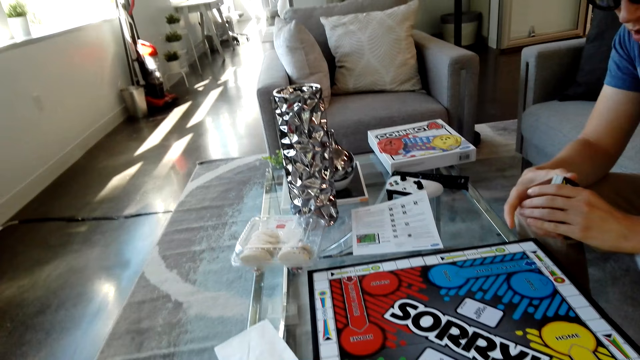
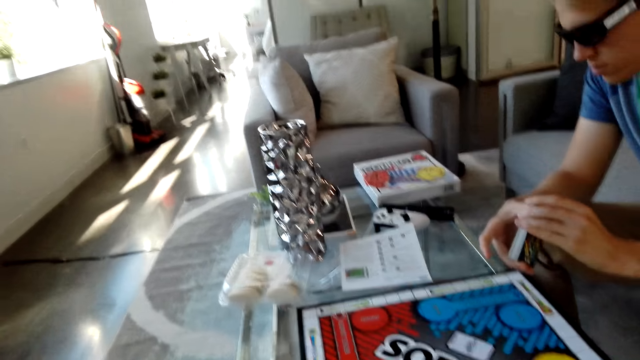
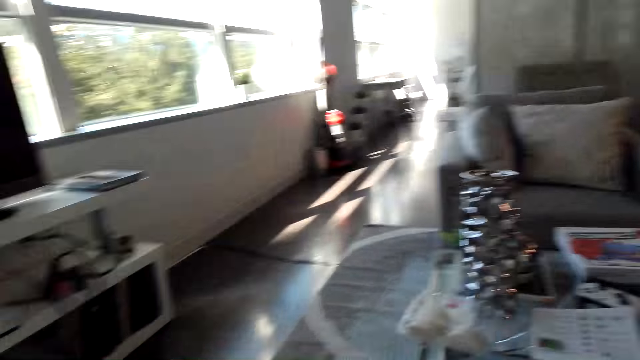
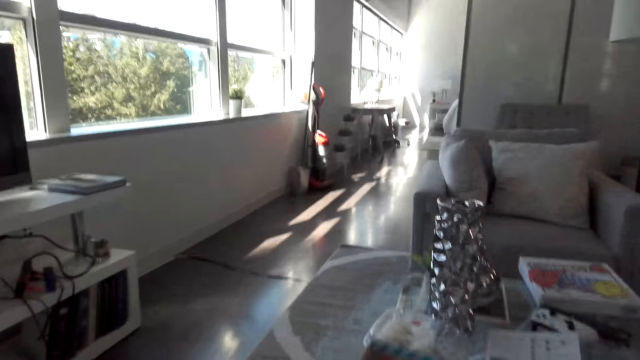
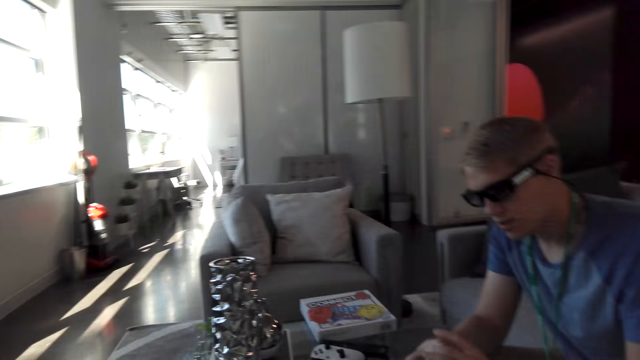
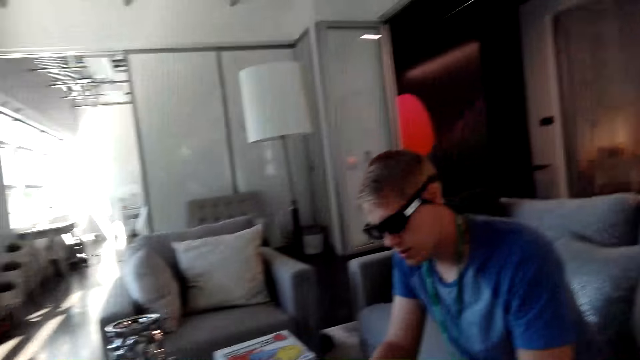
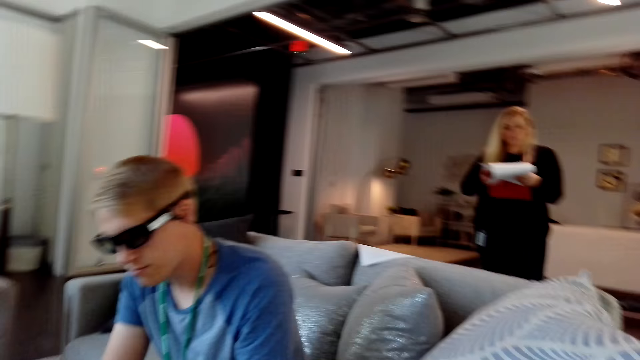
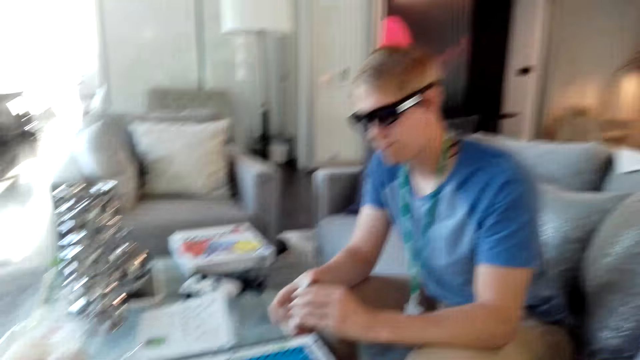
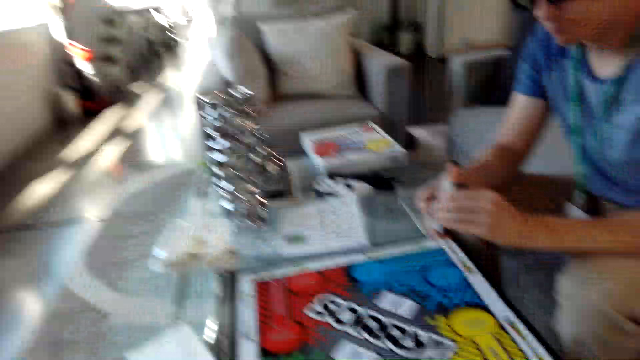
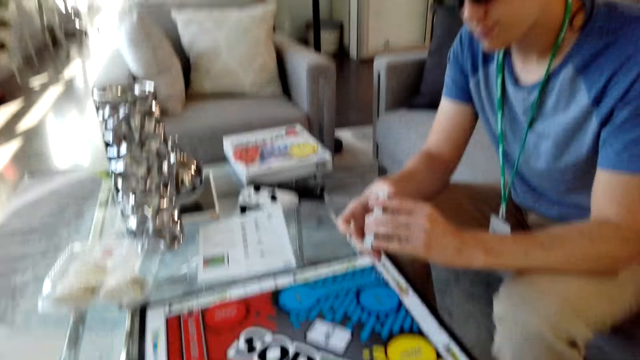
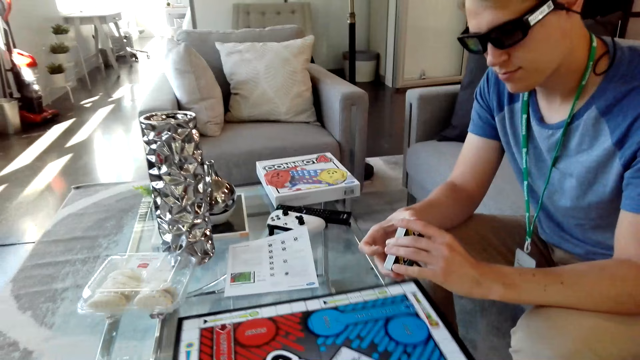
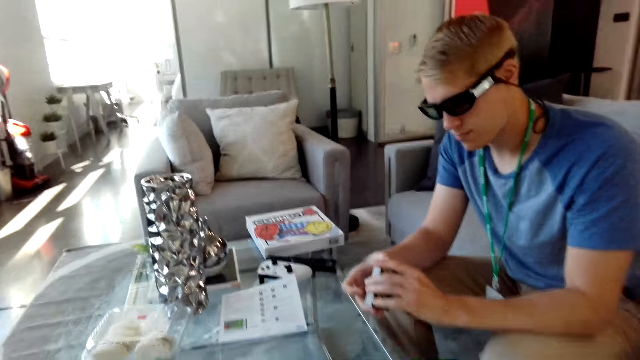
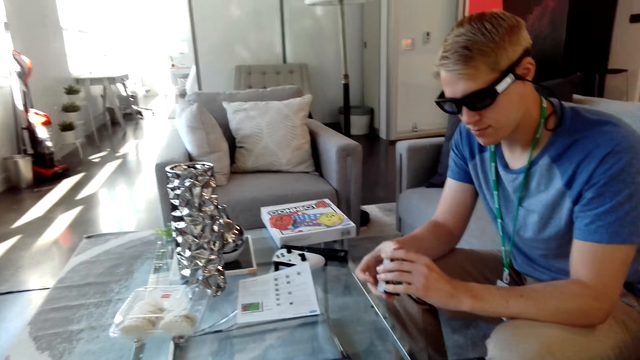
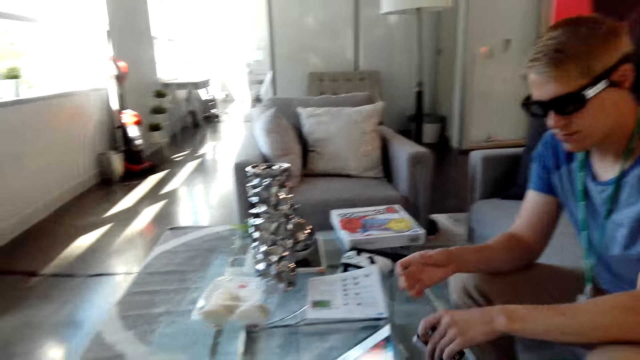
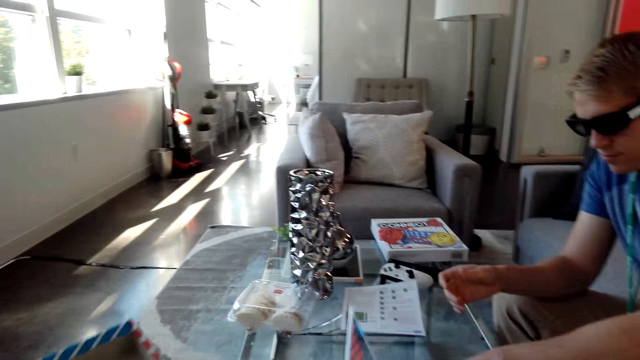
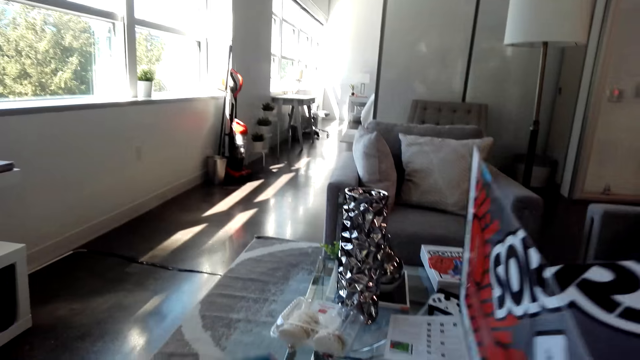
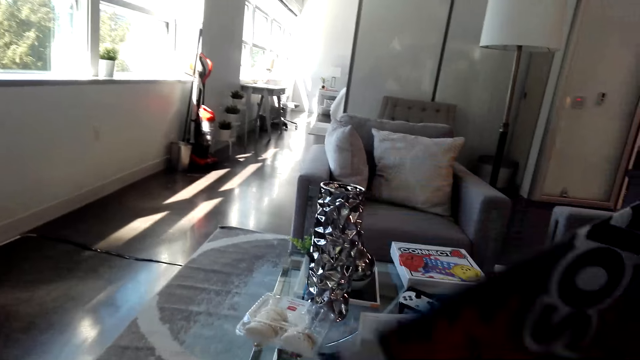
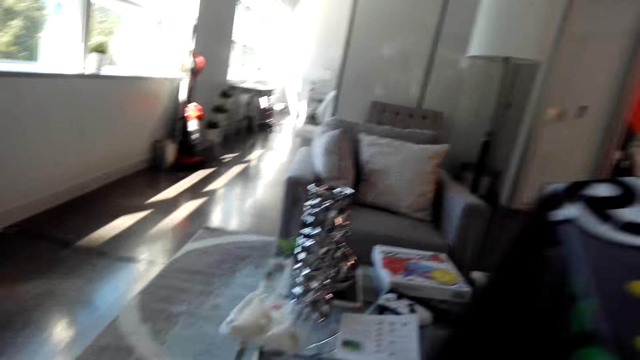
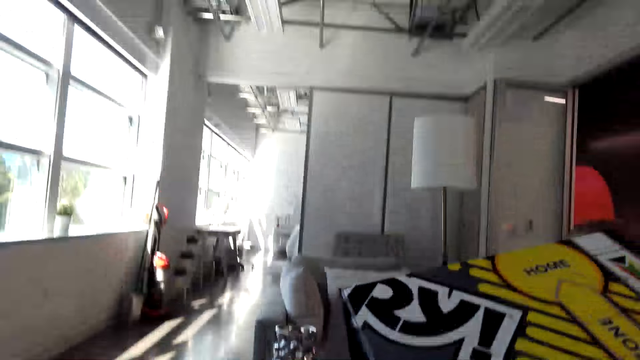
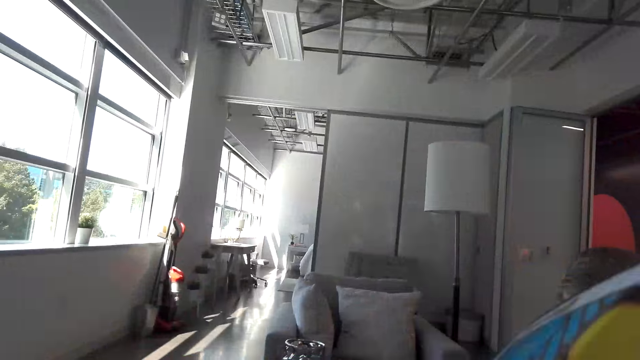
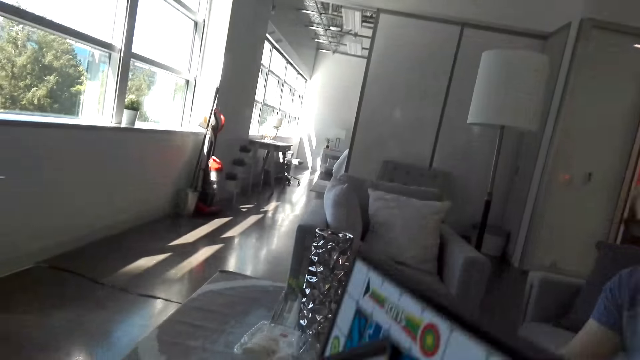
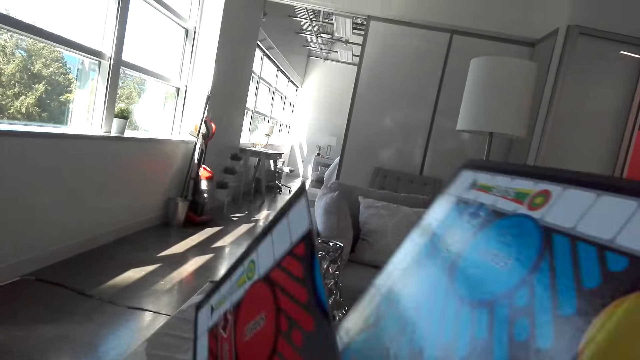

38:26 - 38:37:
The camera wearer laughs. They look at the board. A man puts down the cards. The camera wearer lifts the board.

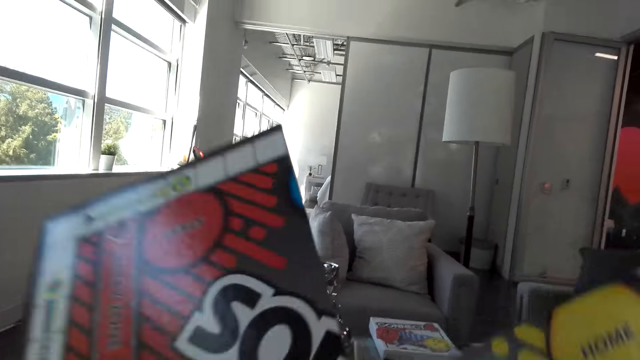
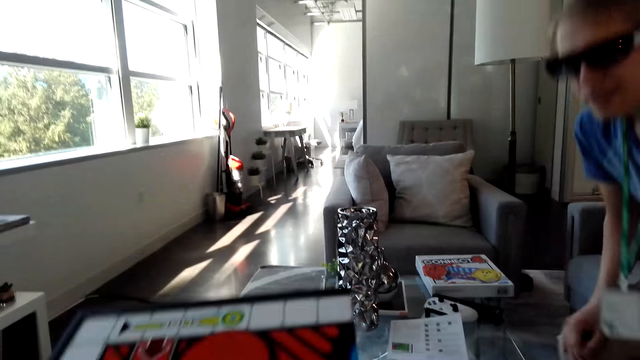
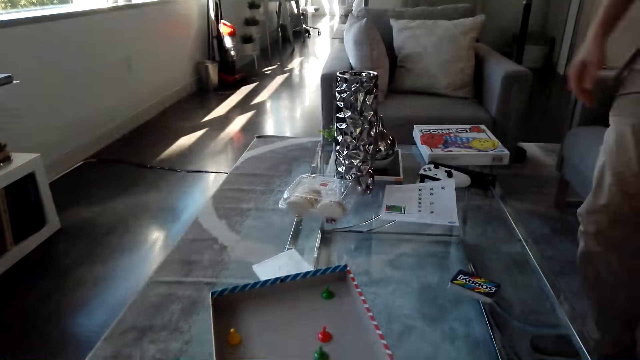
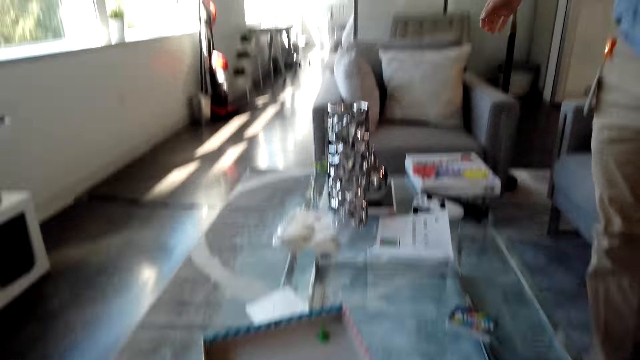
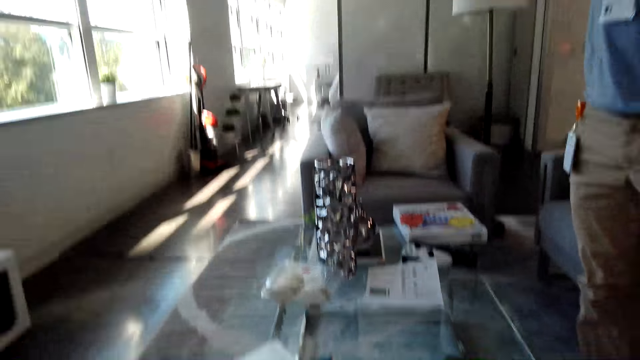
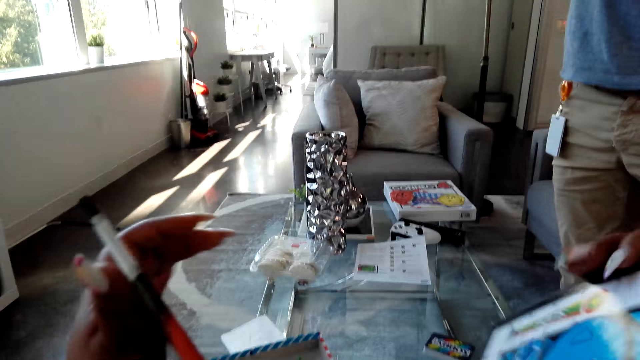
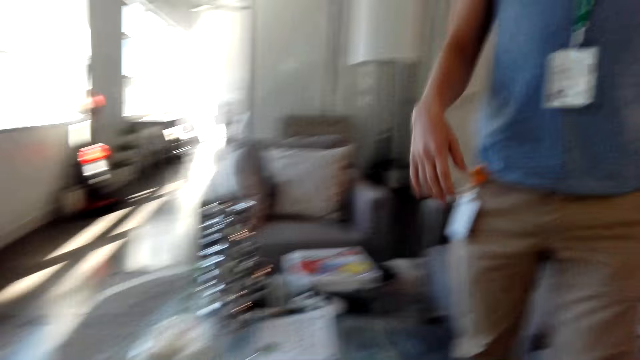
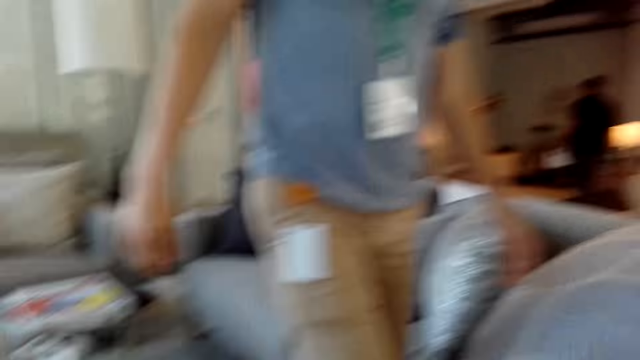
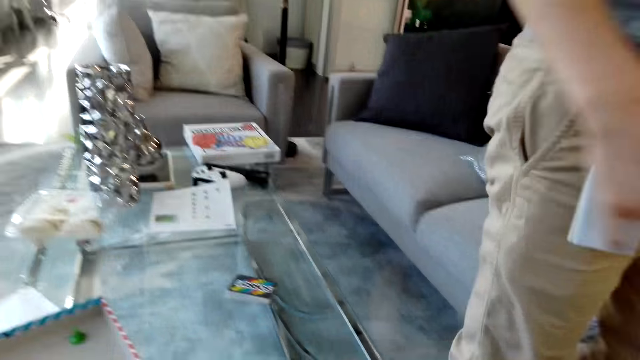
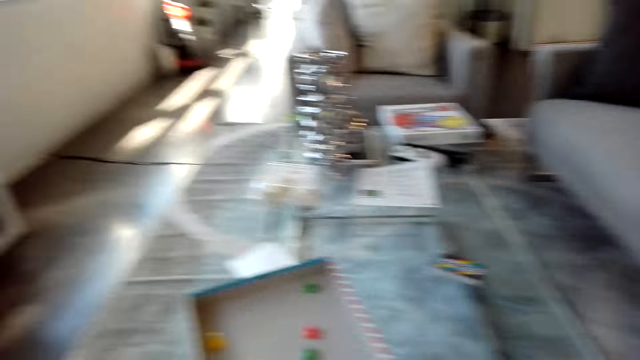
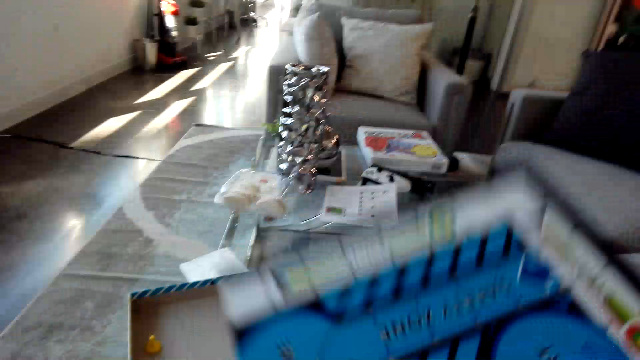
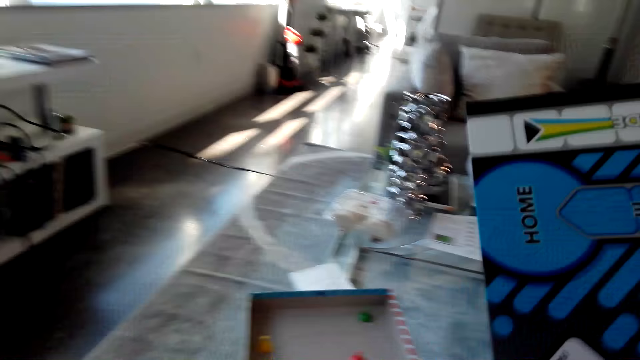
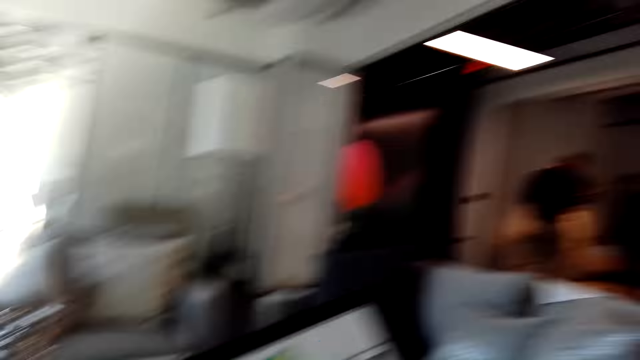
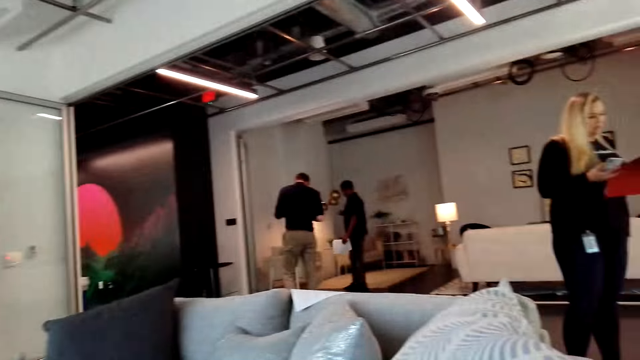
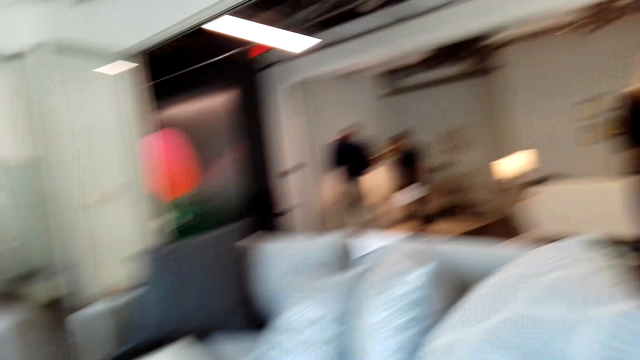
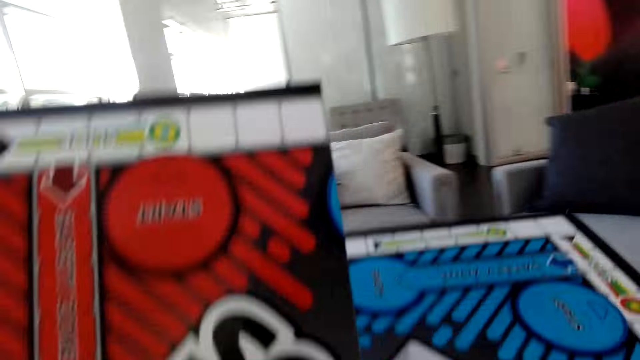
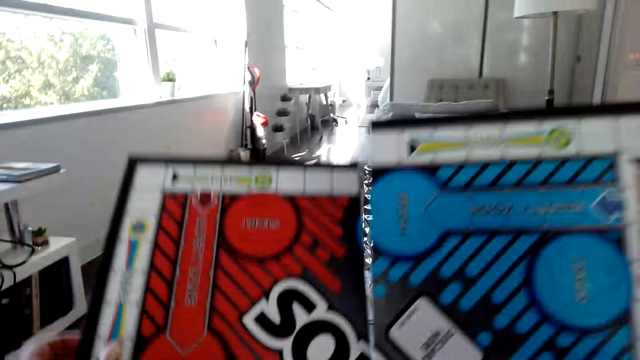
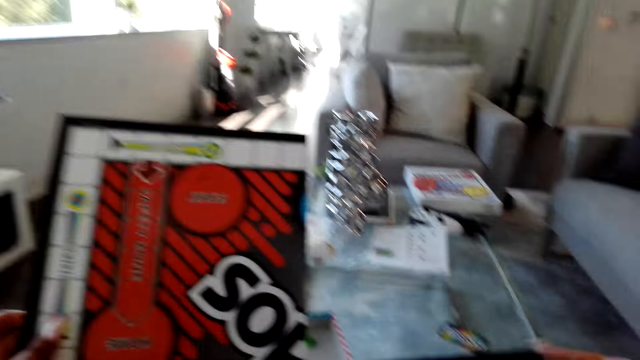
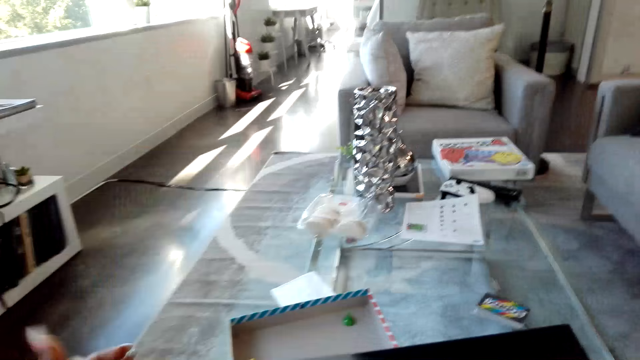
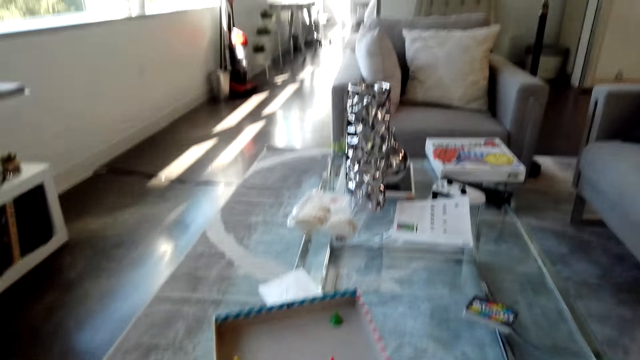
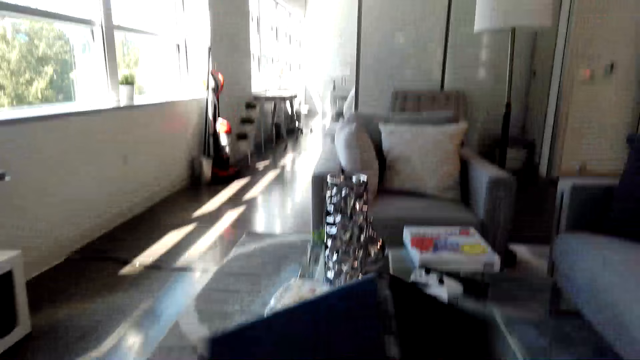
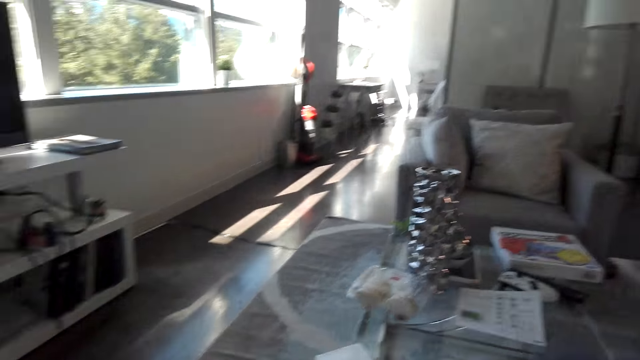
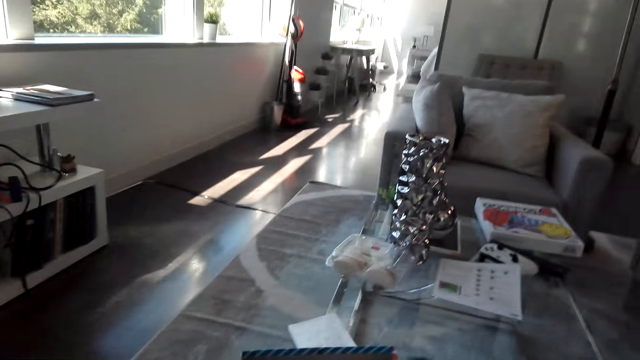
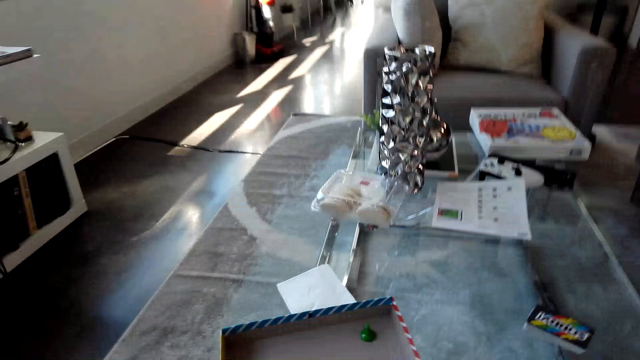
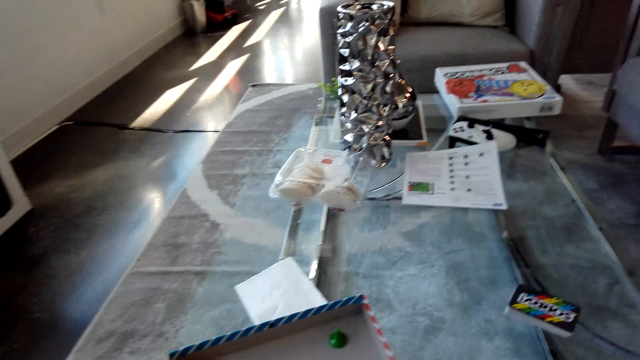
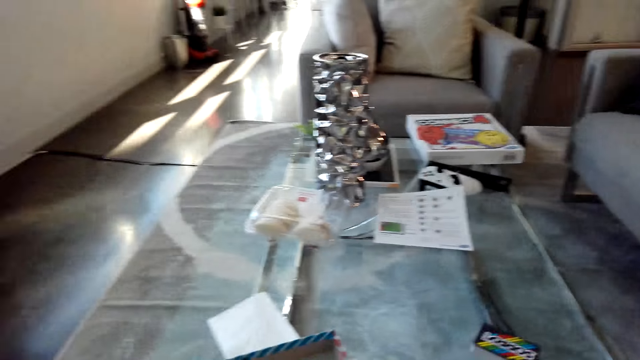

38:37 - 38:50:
A man stands beside the couch, stretches his arms, puts down his hands, and walks away from the couch. The camera wearer looks around the house and talks. They fold the board. The man talks with the camera wearer.
